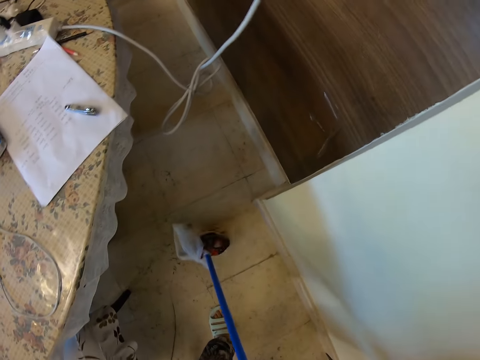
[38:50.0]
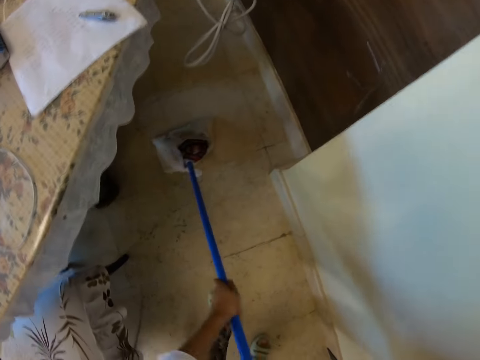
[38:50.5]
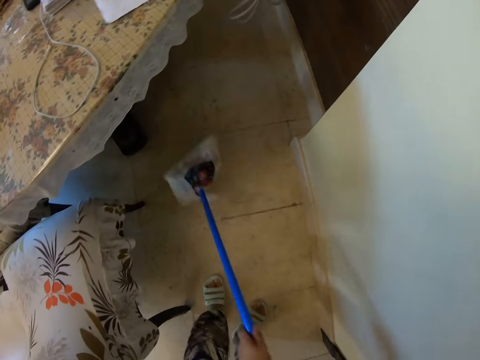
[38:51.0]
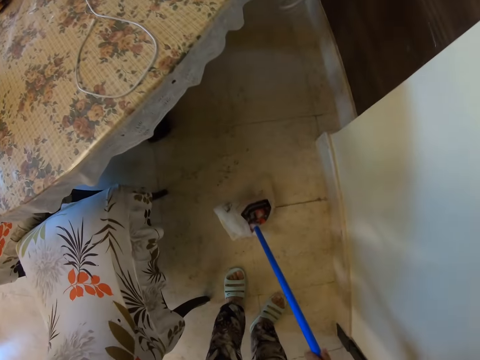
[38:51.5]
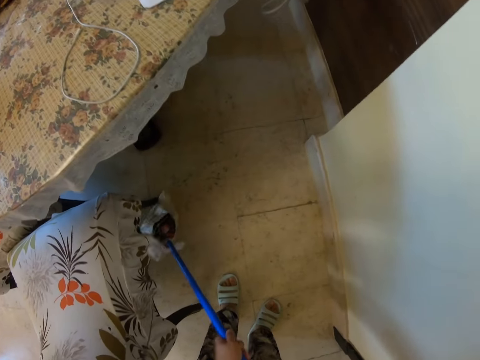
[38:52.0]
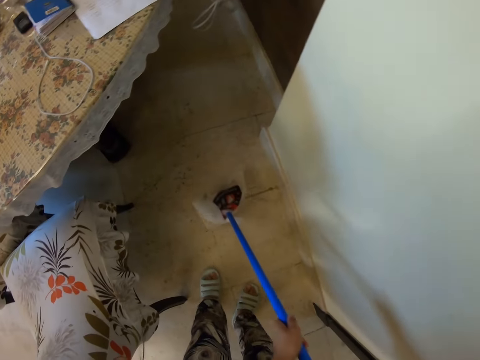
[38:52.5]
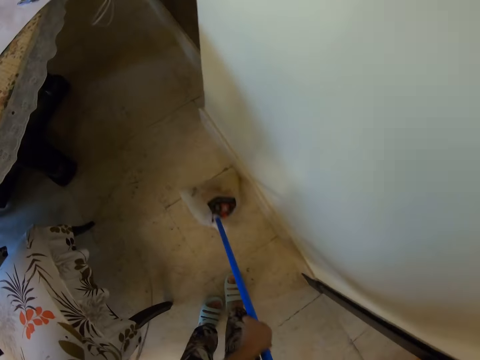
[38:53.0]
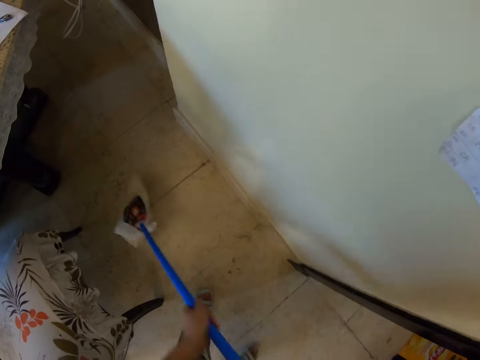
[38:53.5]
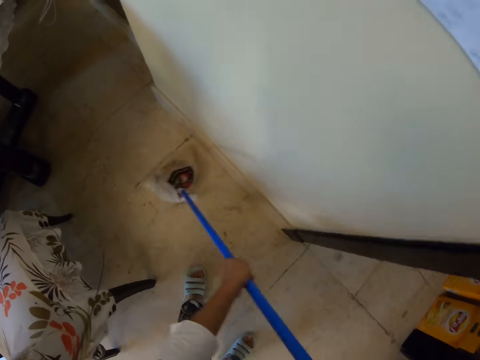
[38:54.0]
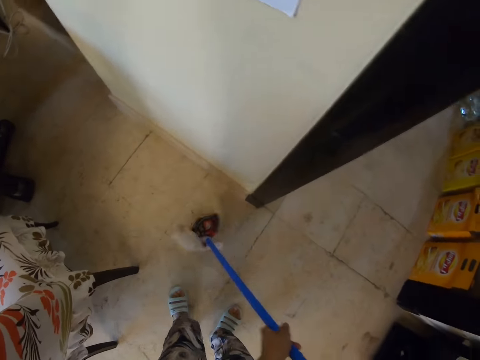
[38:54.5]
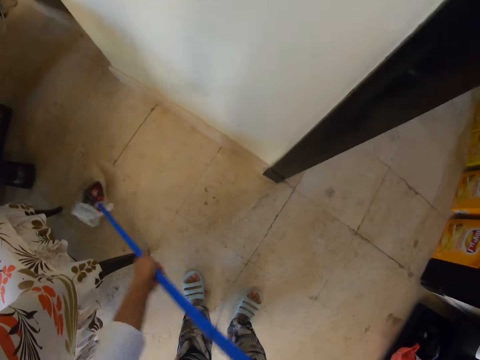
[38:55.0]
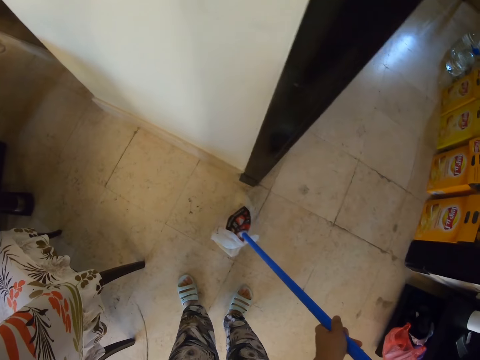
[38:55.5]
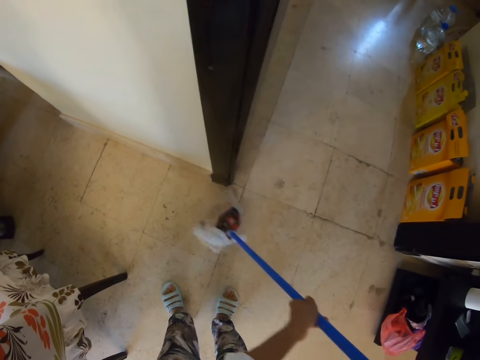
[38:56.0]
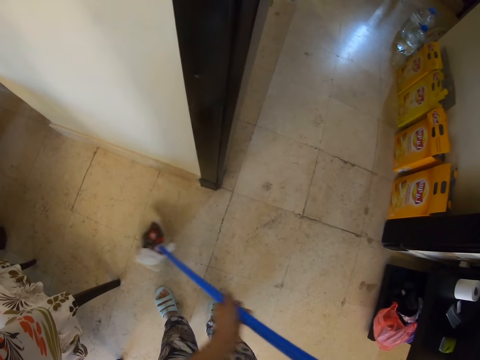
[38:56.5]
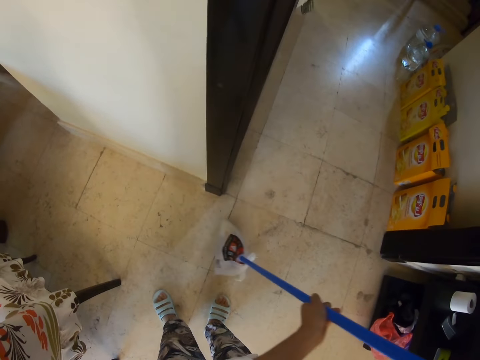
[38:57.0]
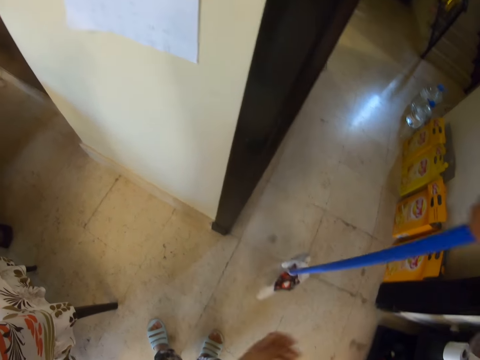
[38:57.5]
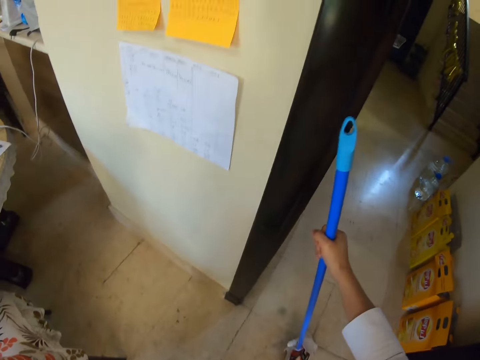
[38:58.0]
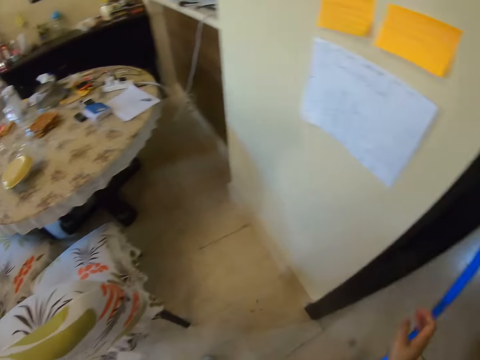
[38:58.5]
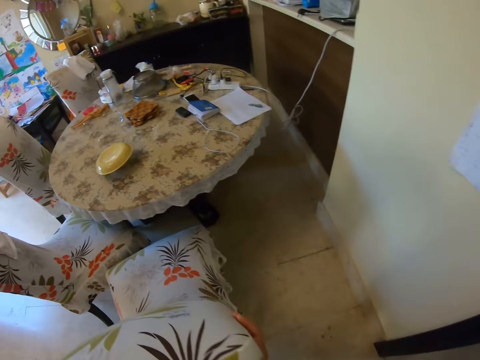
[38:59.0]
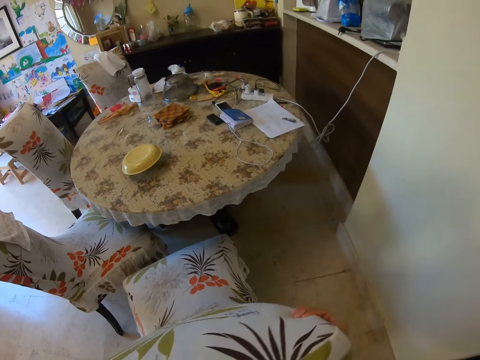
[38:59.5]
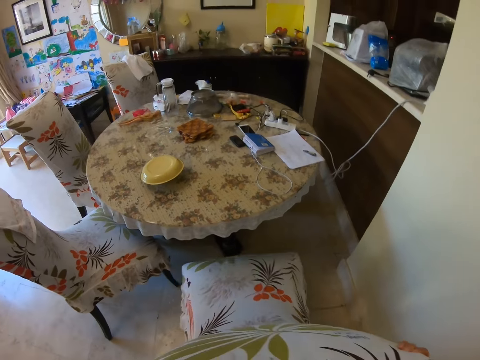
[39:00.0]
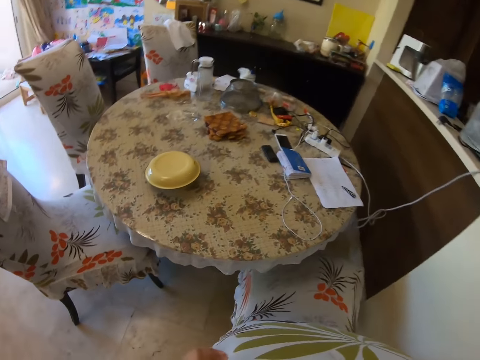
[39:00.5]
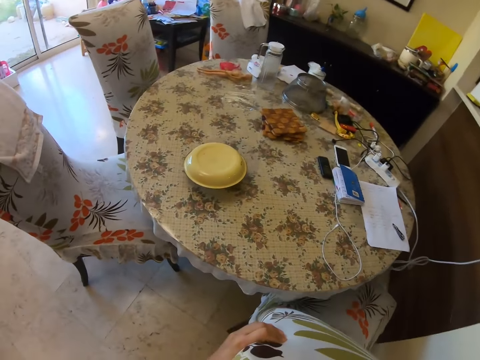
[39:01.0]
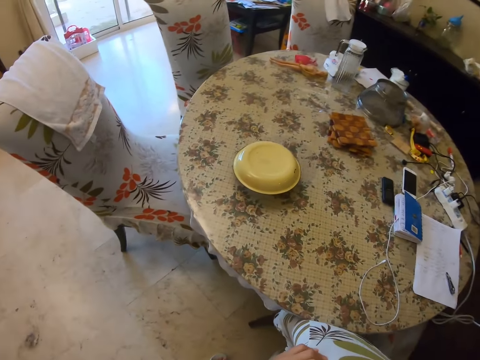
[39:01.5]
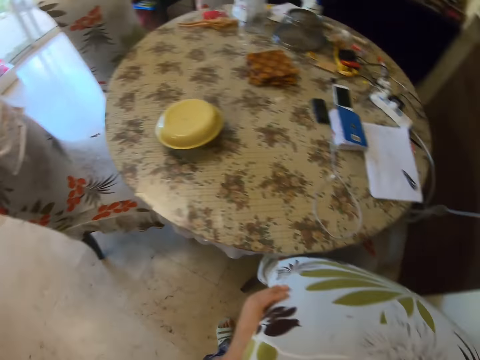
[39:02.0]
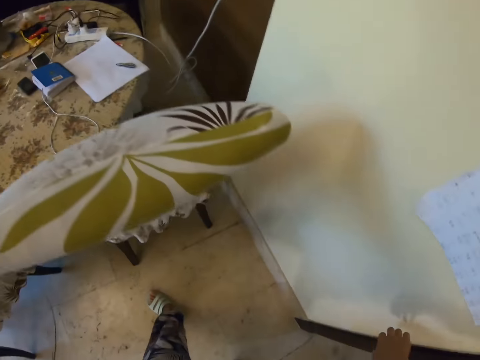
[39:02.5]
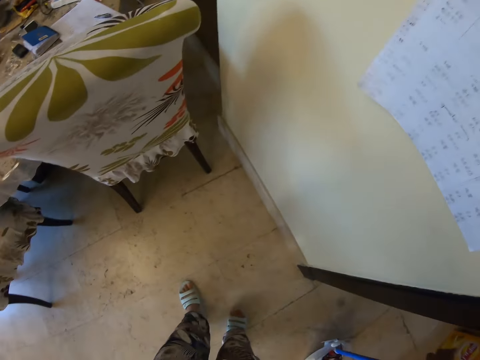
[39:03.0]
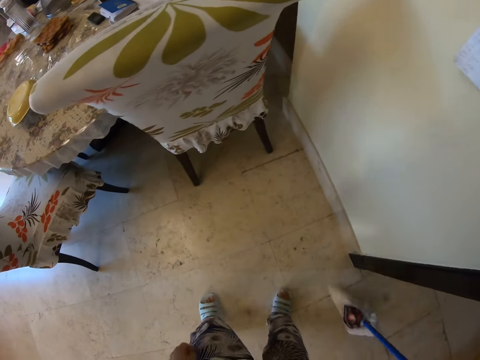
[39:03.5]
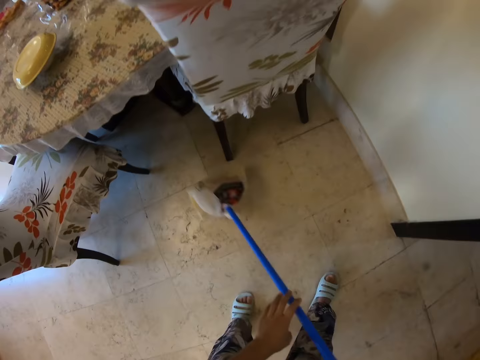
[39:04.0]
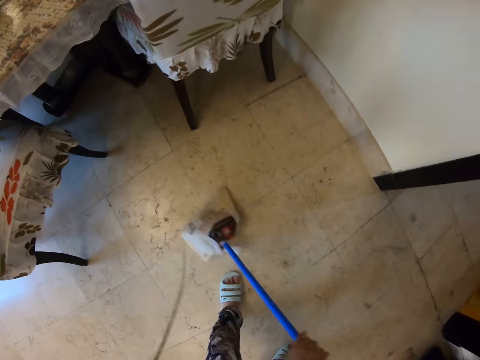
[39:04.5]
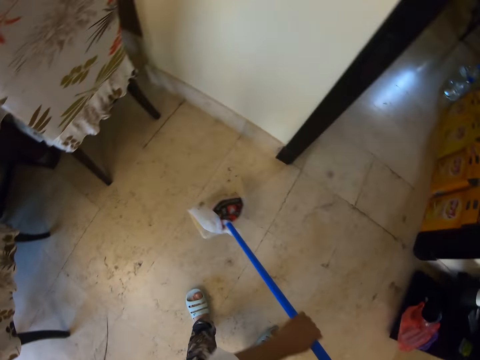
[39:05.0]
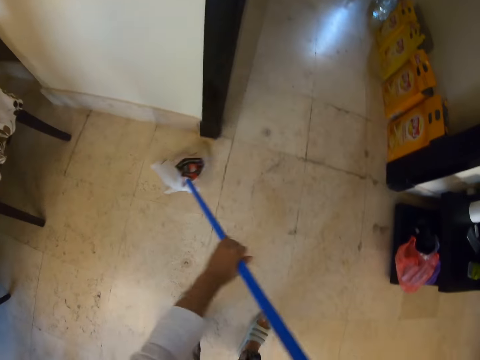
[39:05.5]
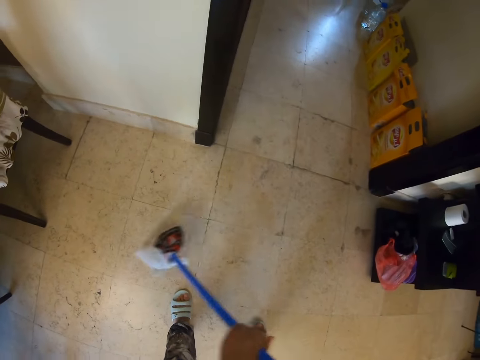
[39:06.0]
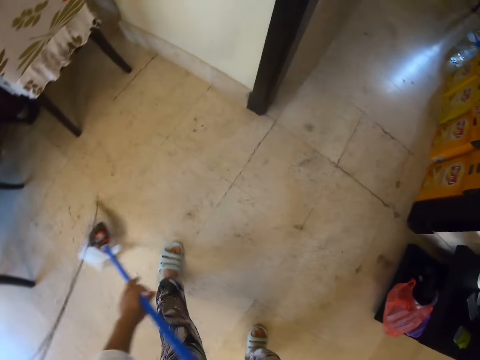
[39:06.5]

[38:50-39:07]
The camera wearer sweeps the floor using a hand broom with both hands. They move a chair, place the broom on the wall with the right hand, grab the broom and adjust the seat with both hands. They sweep the floor with the broom.

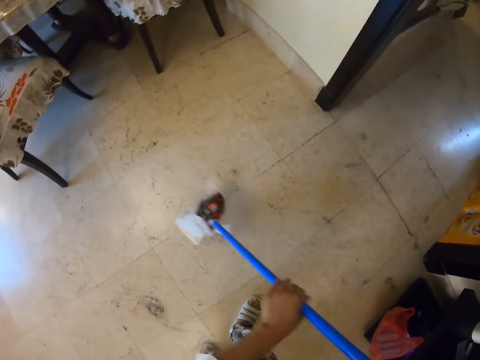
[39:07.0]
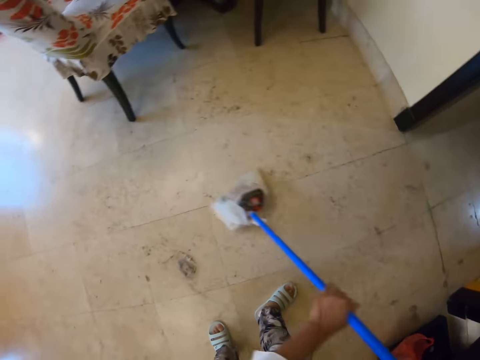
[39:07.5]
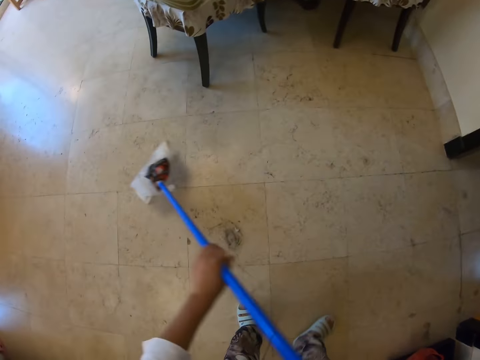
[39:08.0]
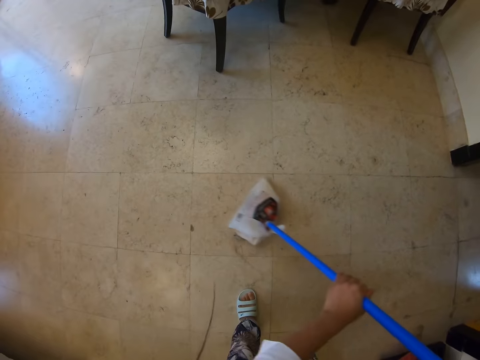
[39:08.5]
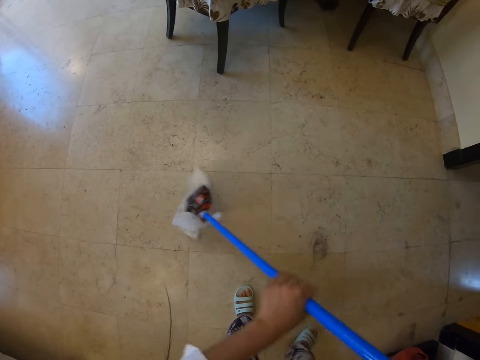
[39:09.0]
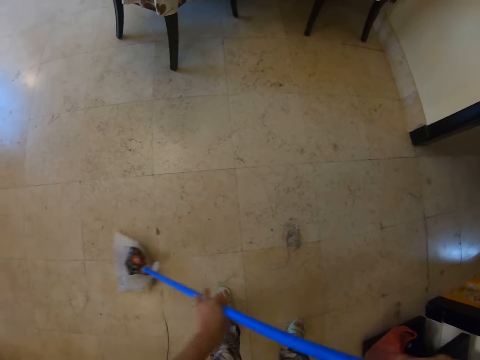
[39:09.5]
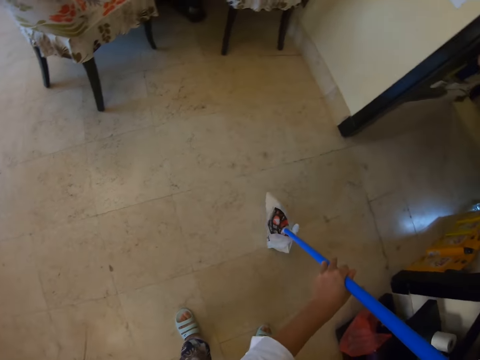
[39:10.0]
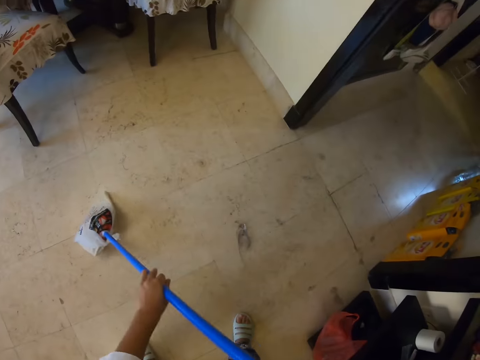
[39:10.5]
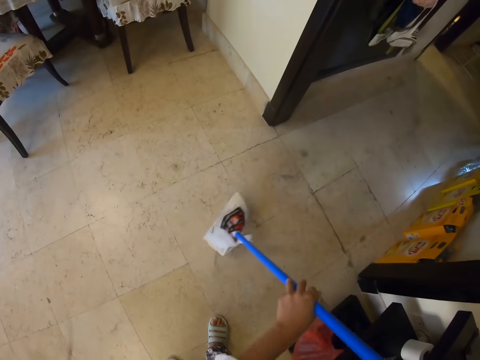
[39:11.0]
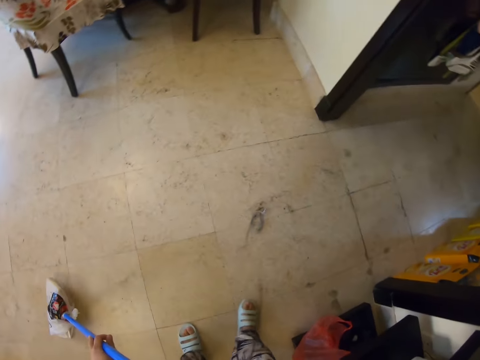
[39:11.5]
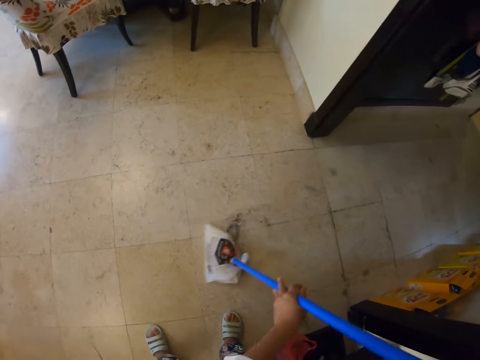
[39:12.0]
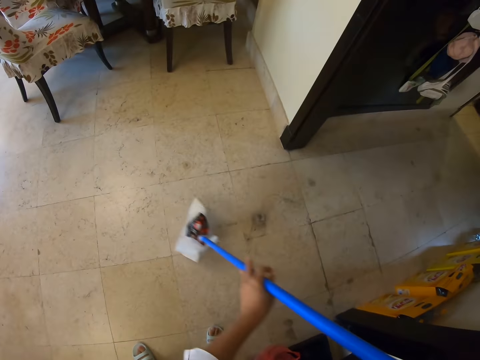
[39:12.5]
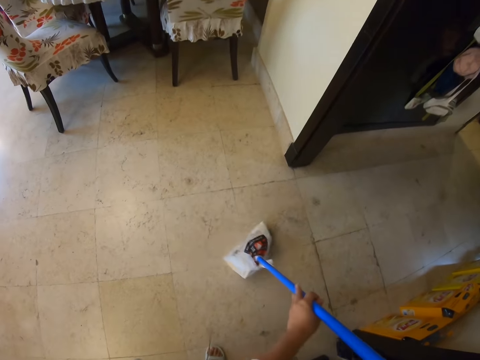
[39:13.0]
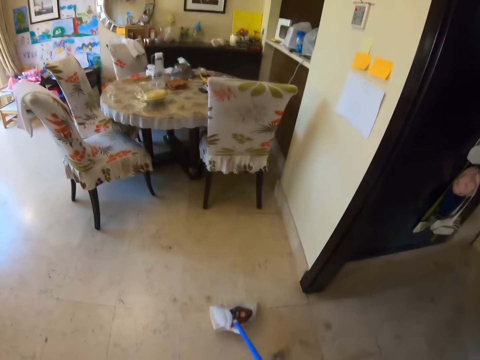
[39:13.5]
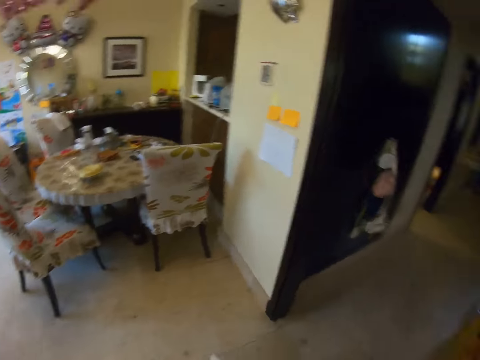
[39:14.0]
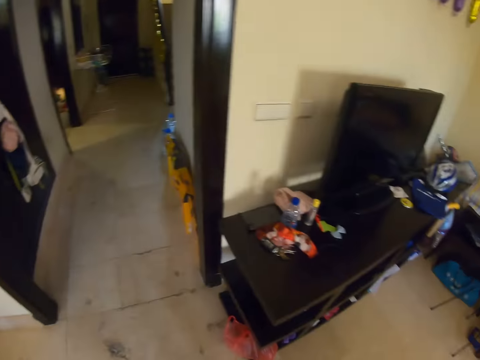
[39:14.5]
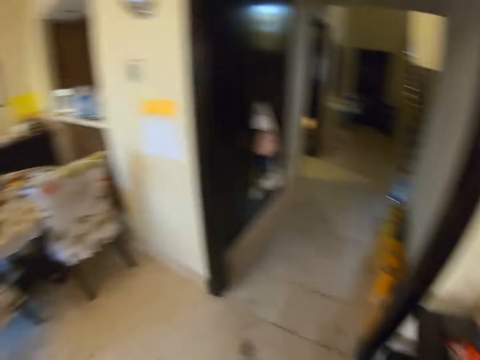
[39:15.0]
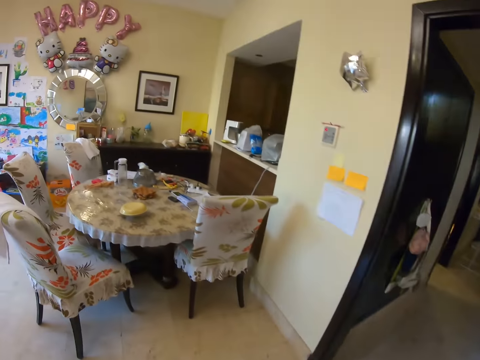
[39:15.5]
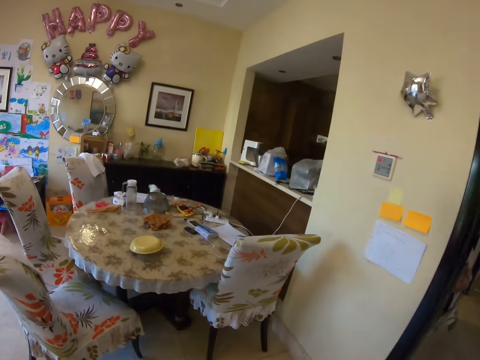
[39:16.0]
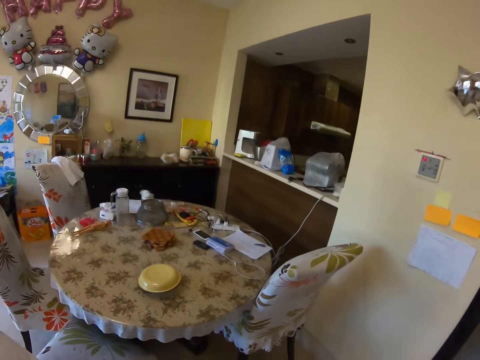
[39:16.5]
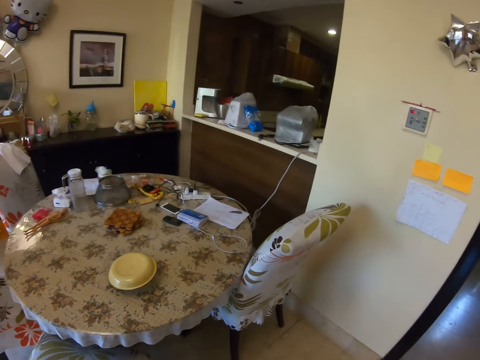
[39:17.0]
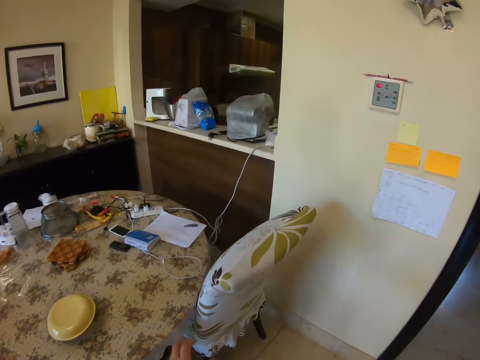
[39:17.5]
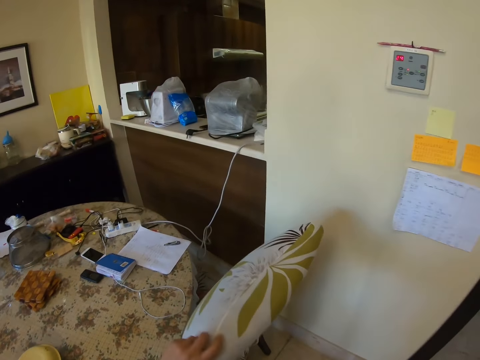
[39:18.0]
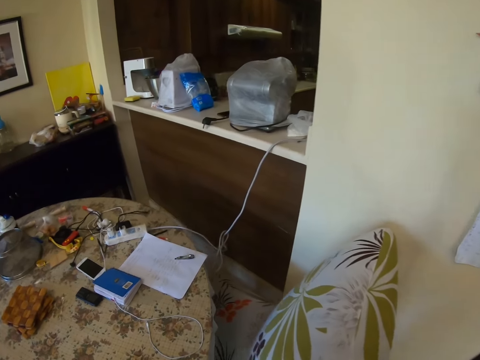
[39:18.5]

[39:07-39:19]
The camera wearer sweeps the floor using a hand broom with both hands. They look sideways, walk towards the dining table and move a chair.
